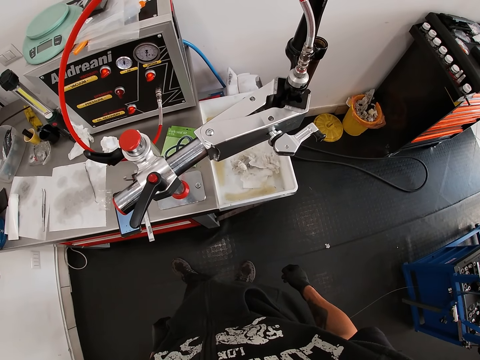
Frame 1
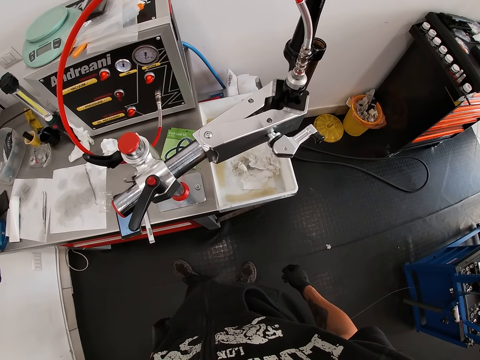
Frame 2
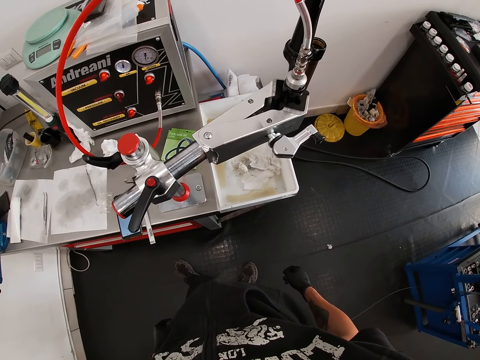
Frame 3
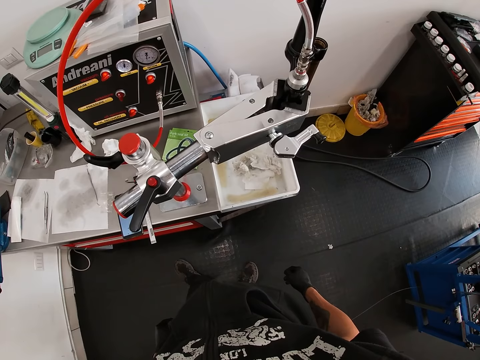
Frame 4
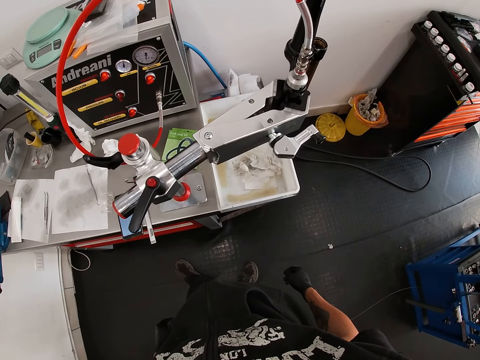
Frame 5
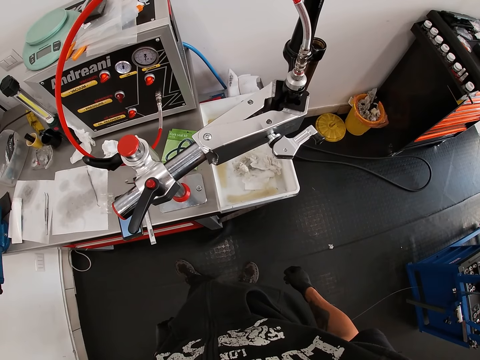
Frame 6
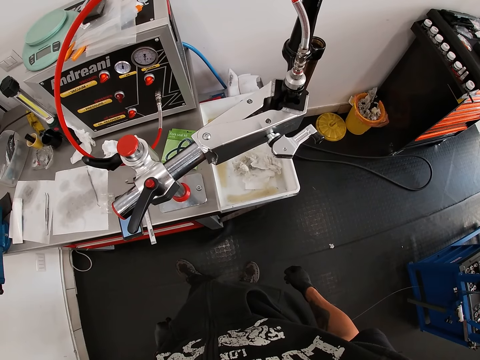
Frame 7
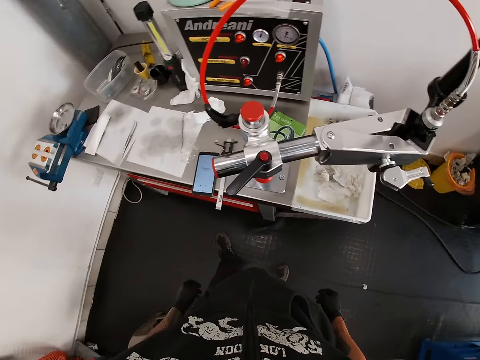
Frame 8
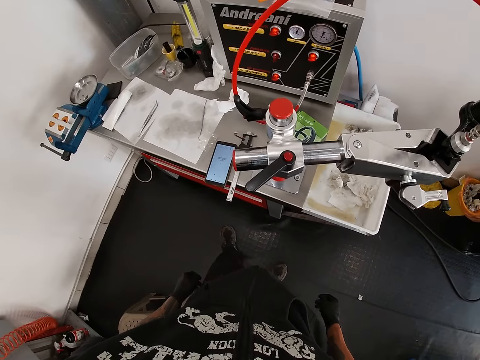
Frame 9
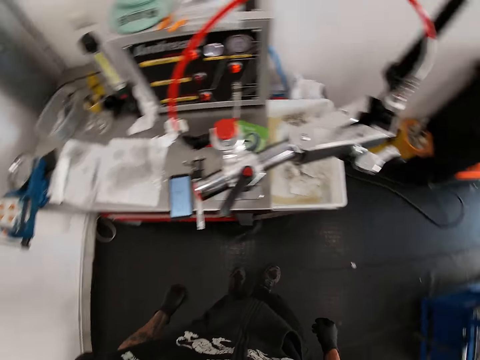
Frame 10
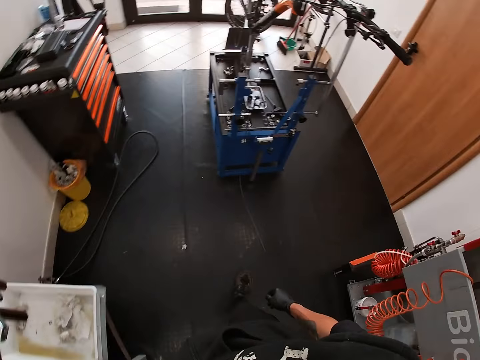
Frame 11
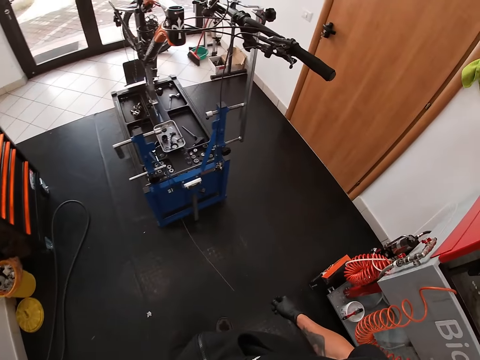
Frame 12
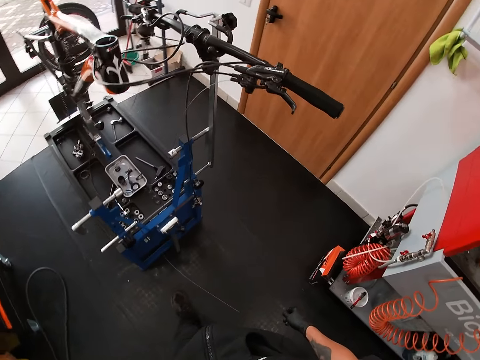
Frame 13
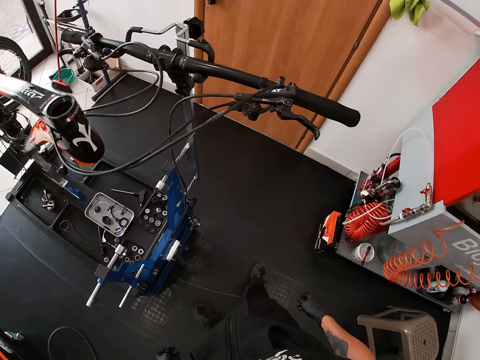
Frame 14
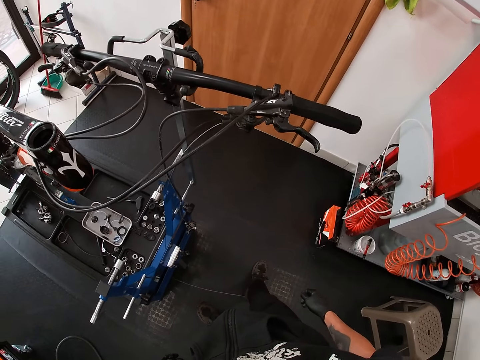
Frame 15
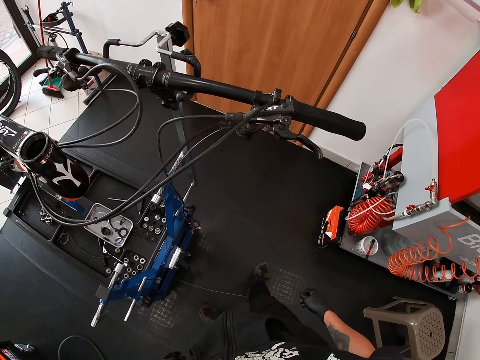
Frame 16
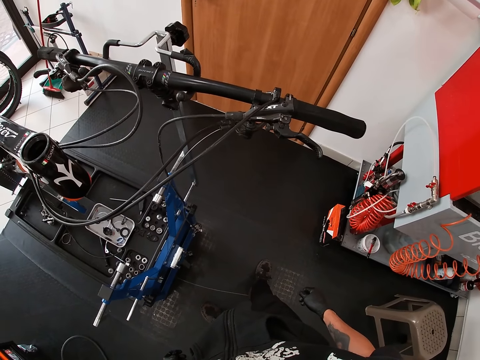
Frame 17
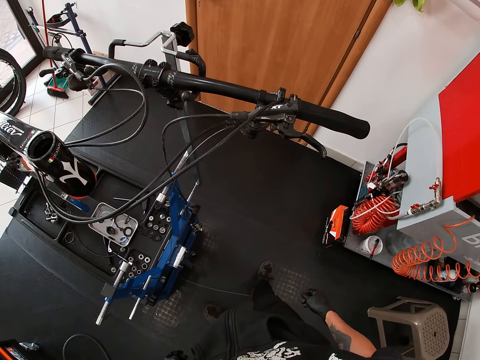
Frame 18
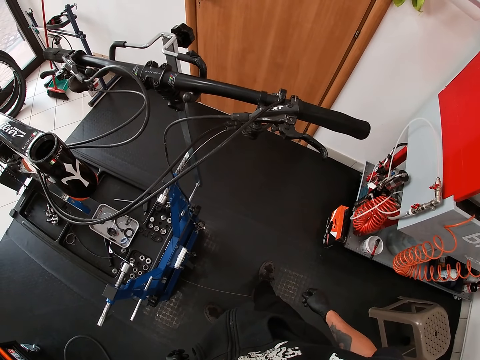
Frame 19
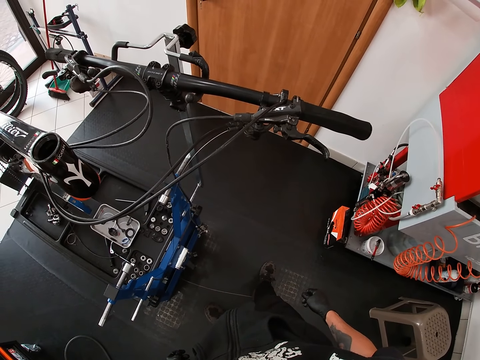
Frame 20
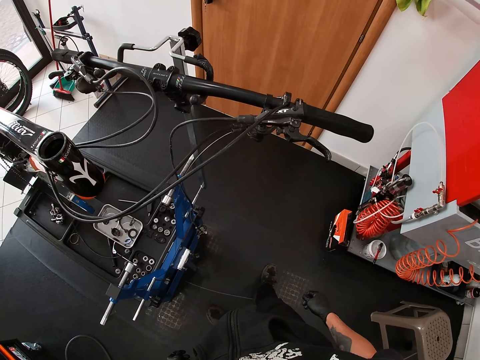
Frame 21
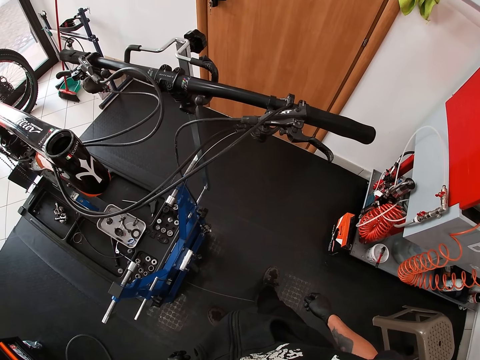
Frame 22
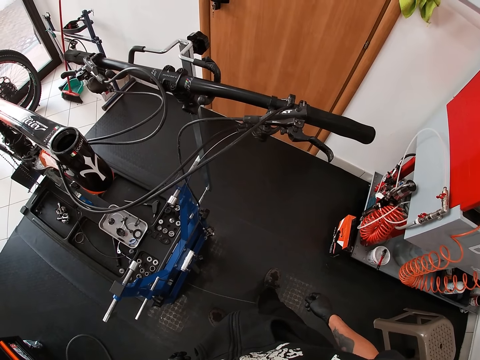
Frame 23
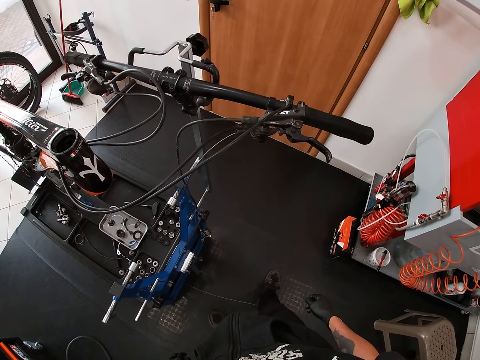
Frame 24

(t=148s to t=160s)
The camera wearer walks around in the room. They stand in the room.

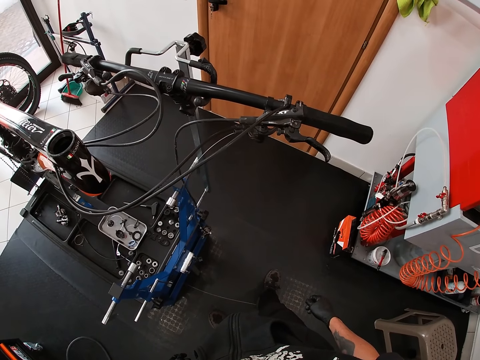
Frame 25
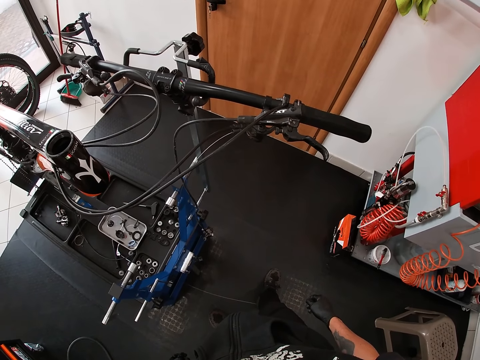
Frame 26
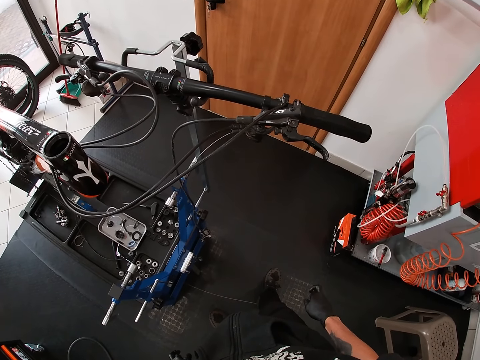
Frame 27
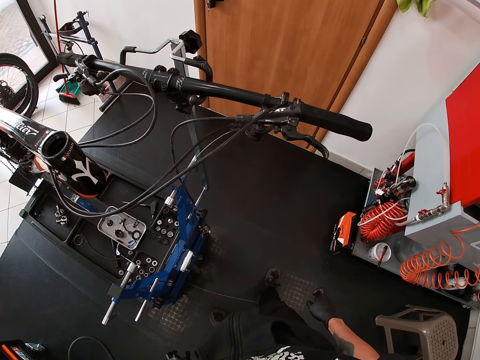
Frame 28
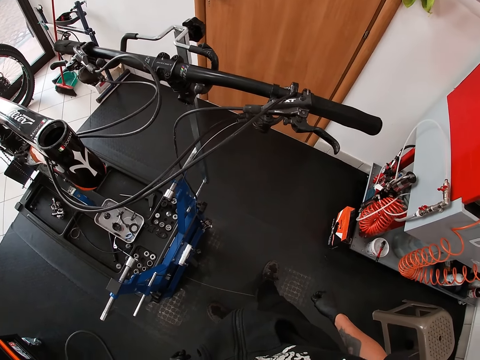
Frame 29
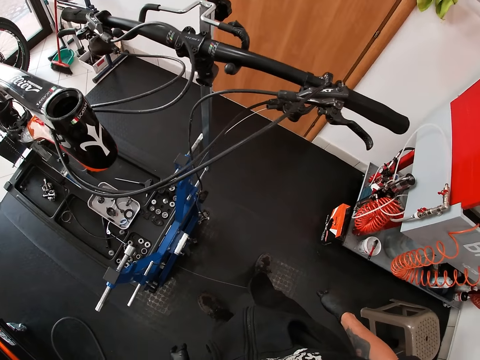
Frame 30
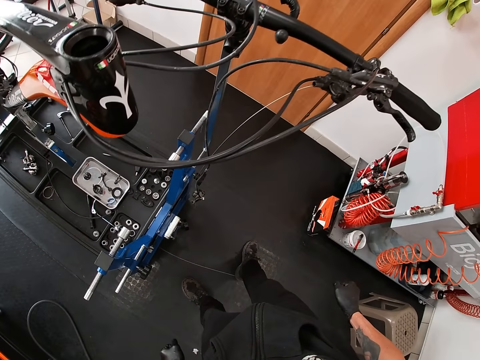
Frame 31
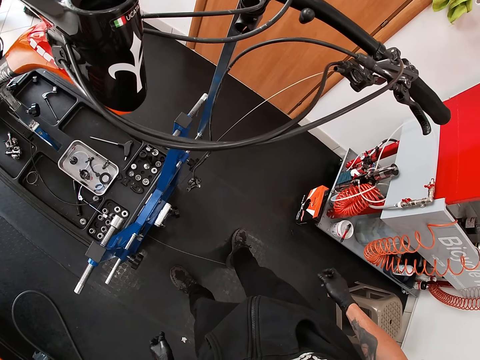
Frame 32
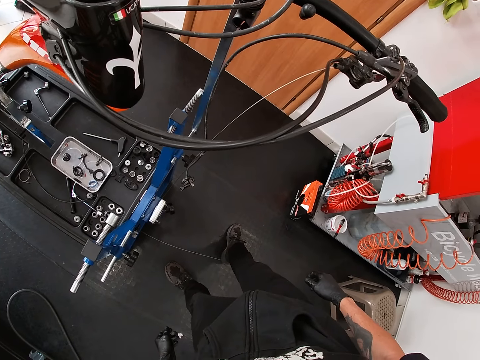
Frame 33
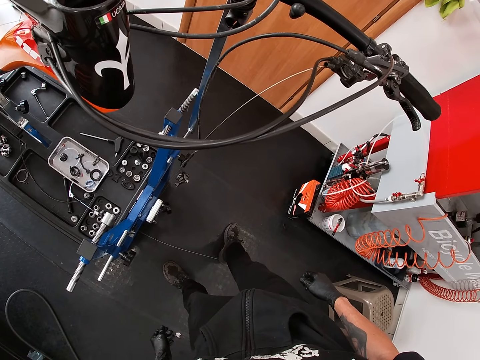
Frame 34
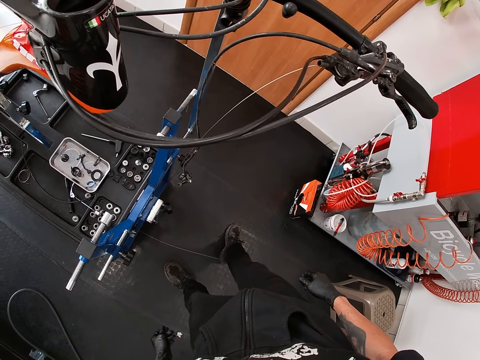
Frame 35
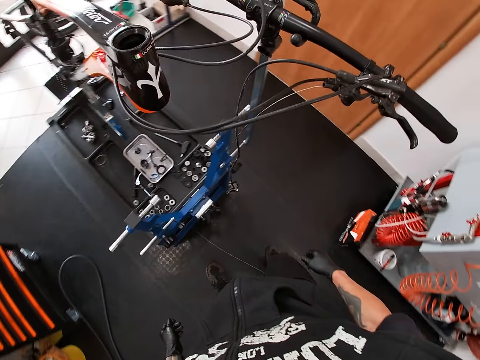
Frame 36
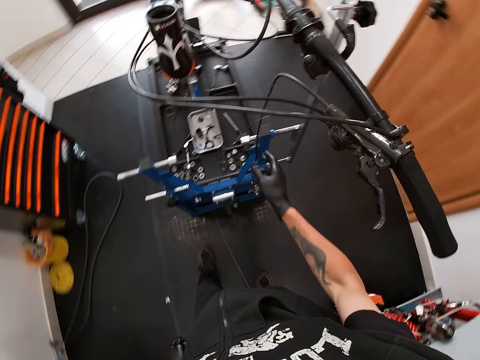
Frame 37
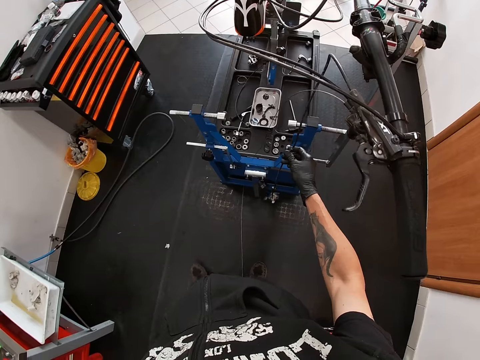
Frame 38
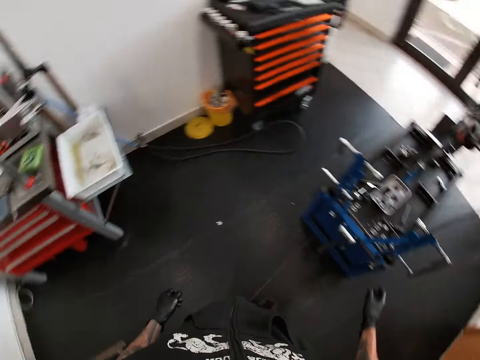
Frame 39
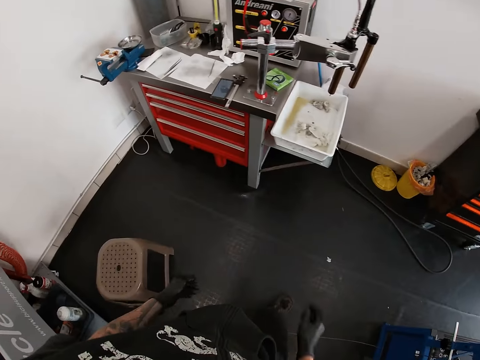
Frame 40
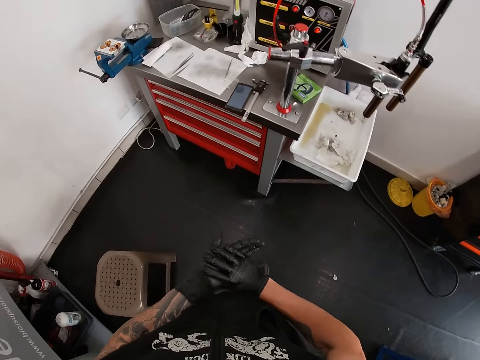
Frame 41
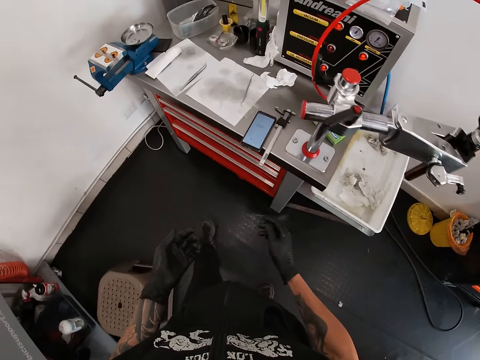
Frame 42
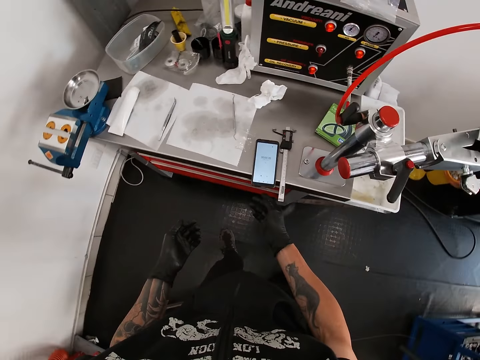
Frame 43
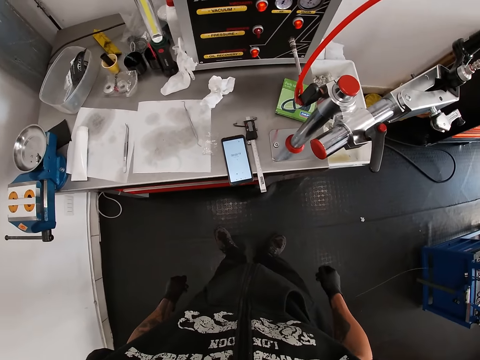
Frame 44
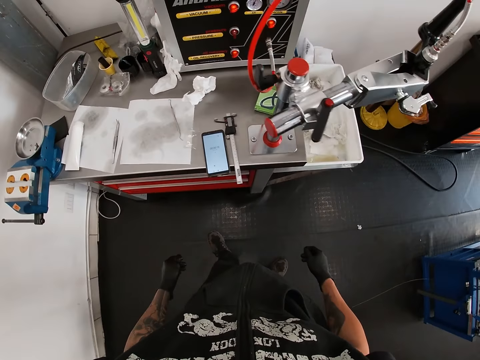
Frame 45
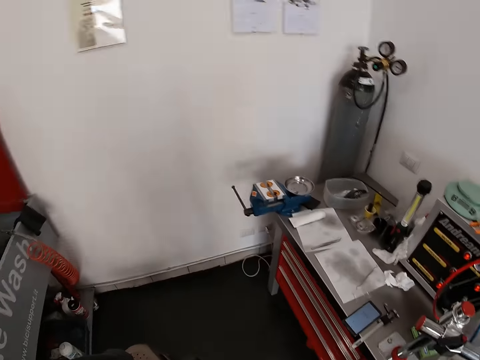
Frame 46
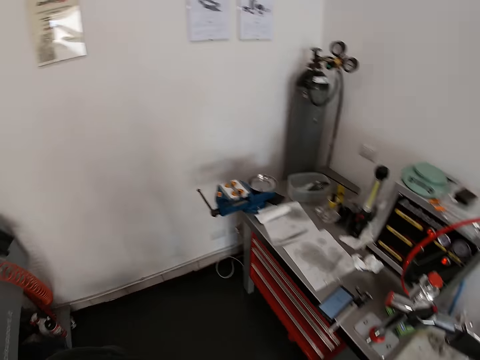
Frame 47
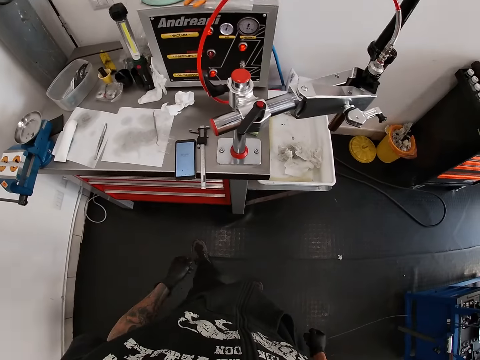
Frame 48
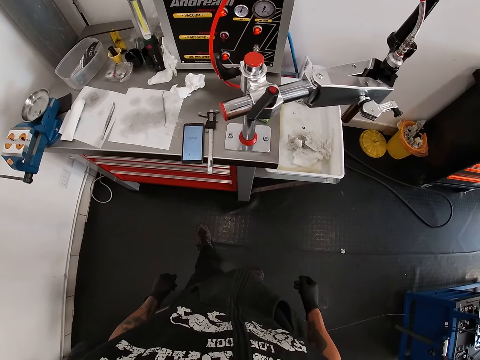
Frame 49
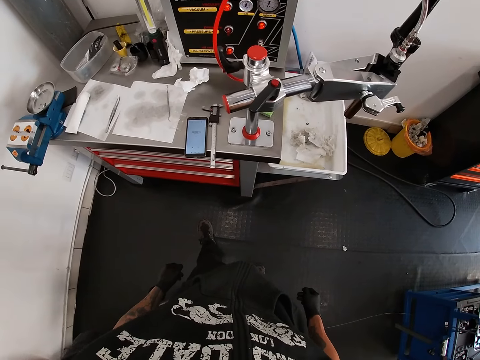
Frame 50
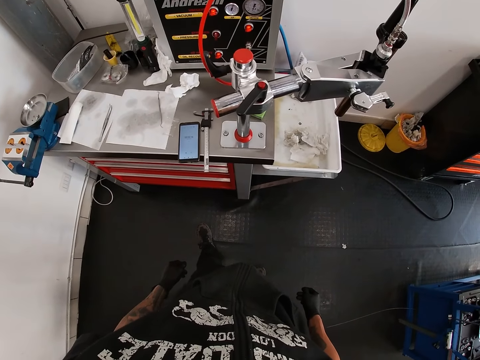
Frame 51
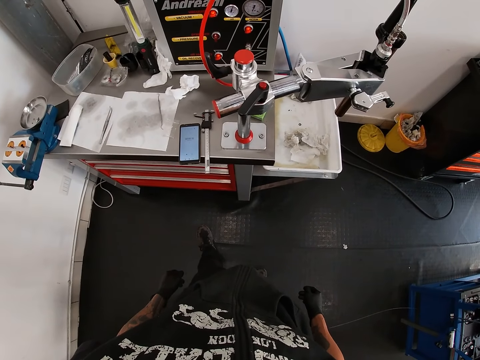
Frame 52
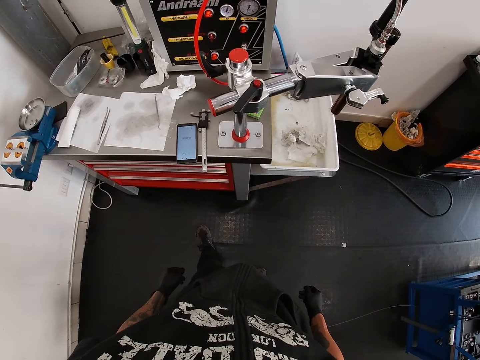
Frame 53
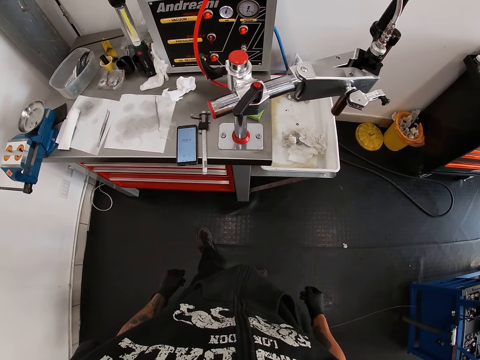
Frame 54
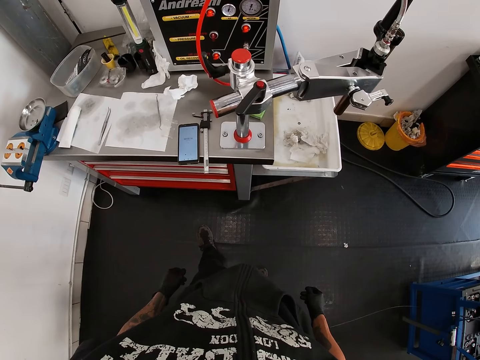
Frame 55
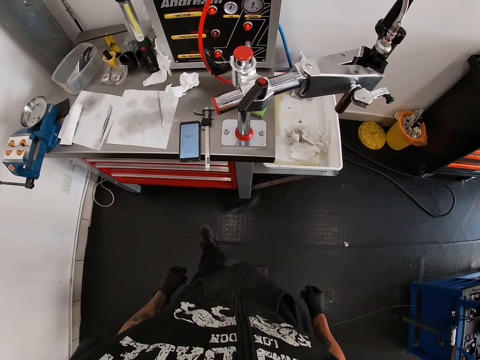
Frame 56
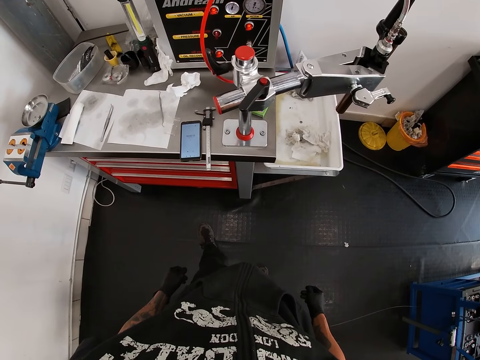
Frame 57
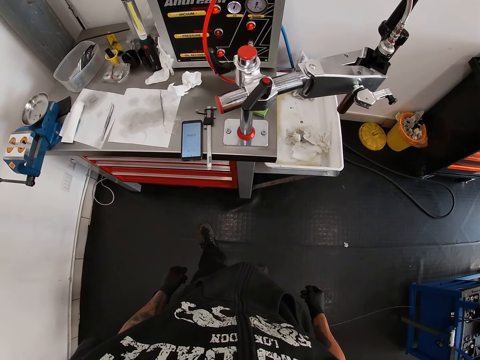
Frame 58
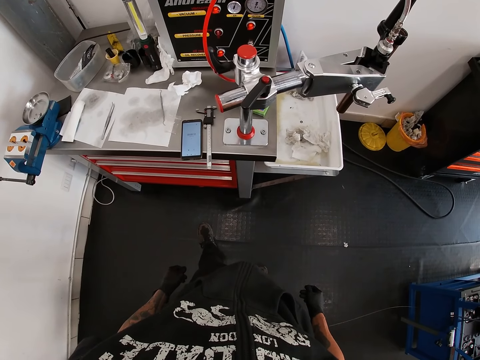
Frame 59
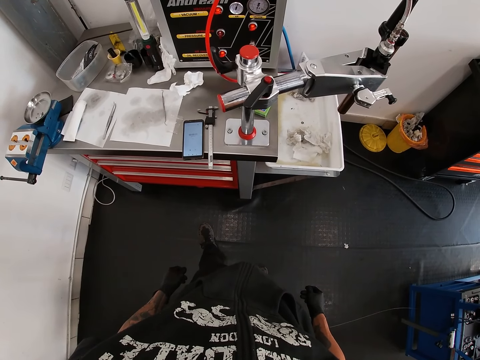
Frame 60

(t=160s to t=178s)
The camera wearer stretches the fingers on the right hand. He stands in the room. He holds a wire cable with the right hand. He touches the bicycle cable with his right hand. He rubs his hands in the room. He stands in the room.
